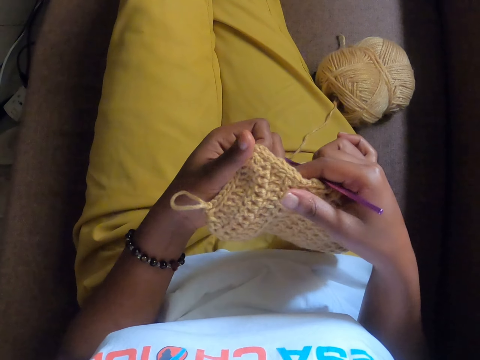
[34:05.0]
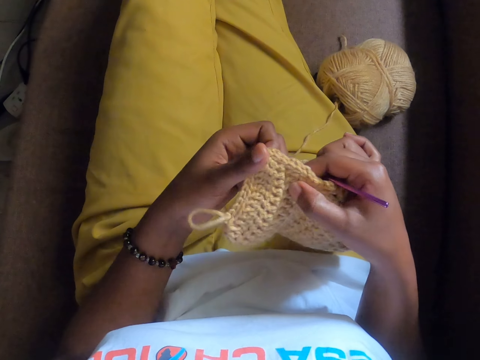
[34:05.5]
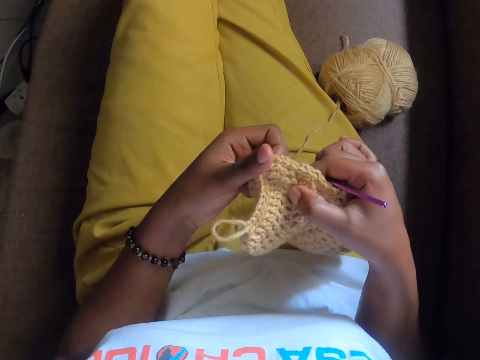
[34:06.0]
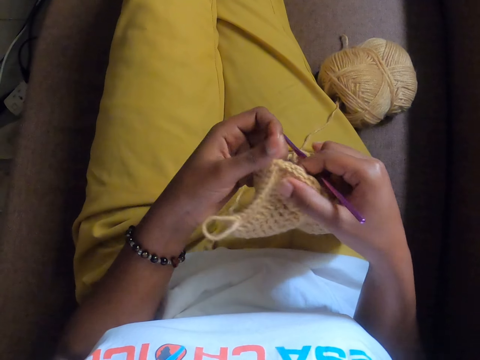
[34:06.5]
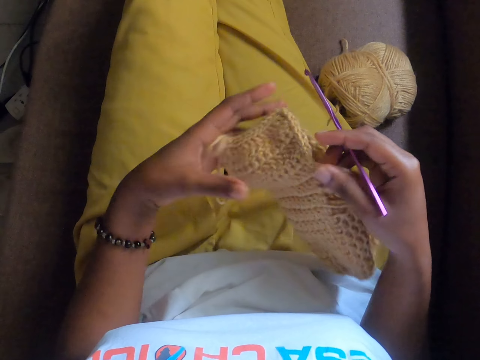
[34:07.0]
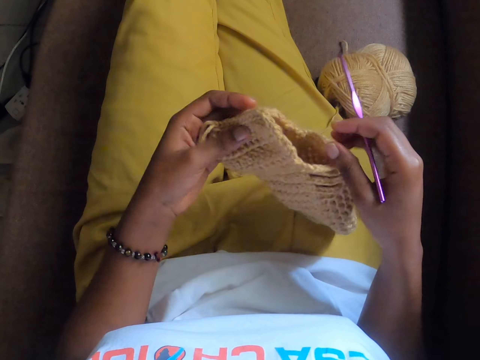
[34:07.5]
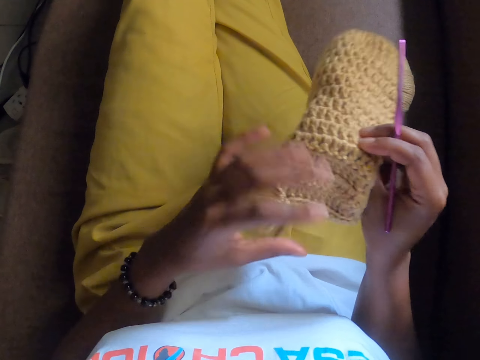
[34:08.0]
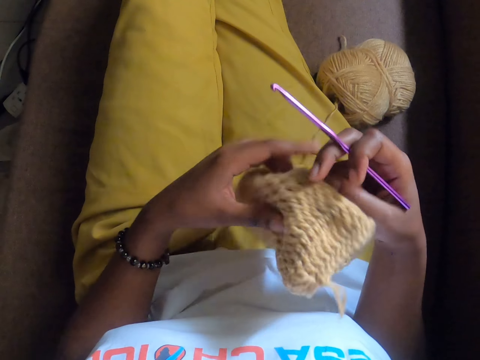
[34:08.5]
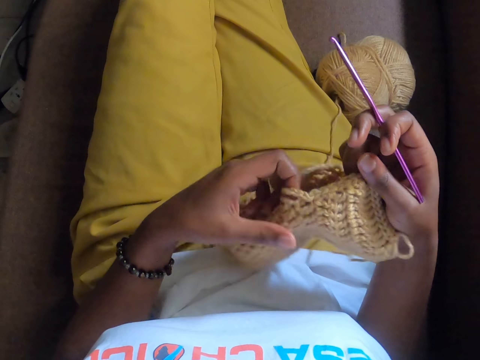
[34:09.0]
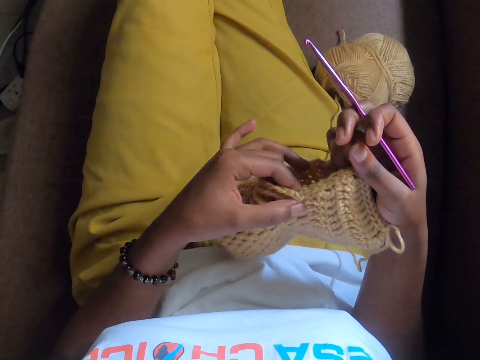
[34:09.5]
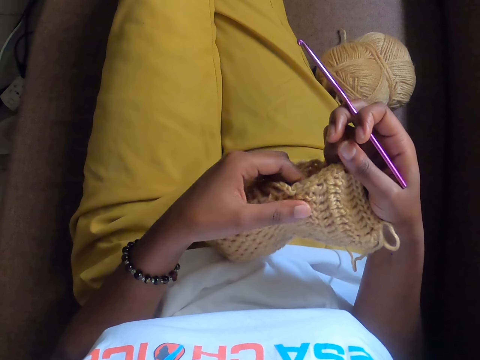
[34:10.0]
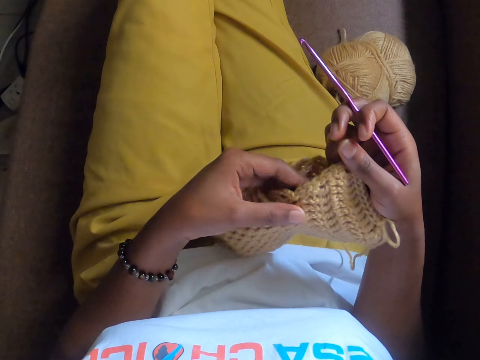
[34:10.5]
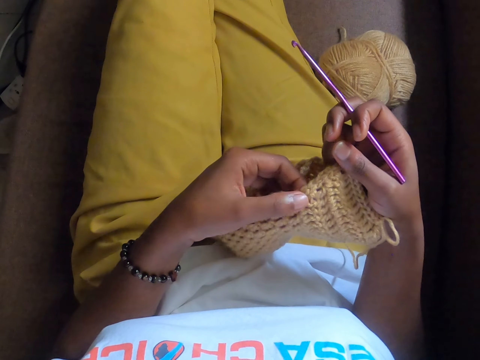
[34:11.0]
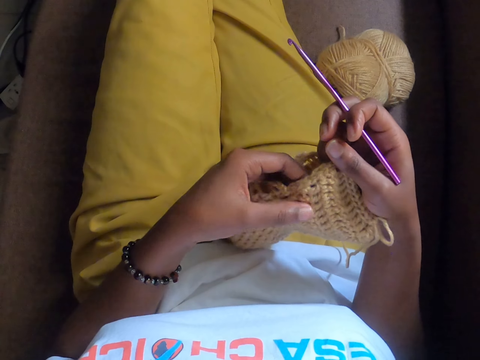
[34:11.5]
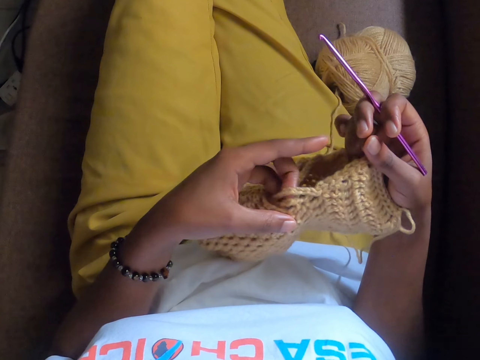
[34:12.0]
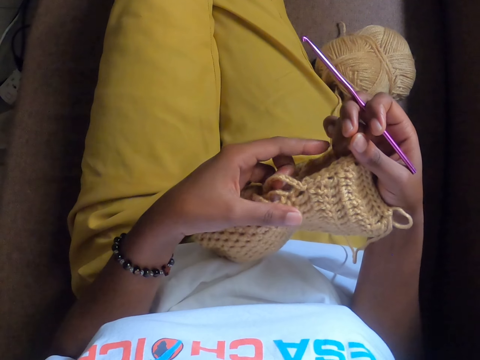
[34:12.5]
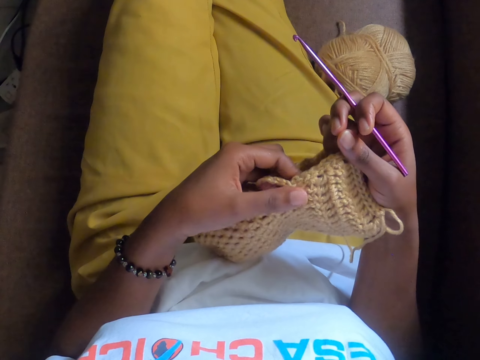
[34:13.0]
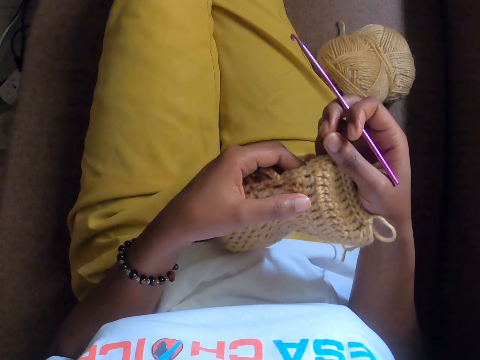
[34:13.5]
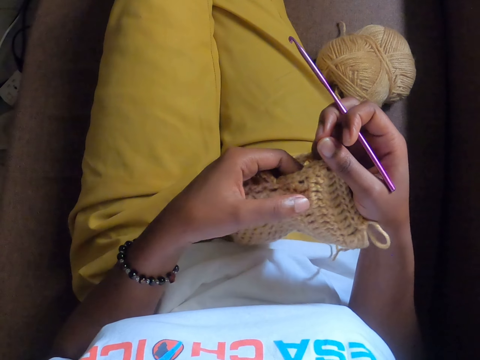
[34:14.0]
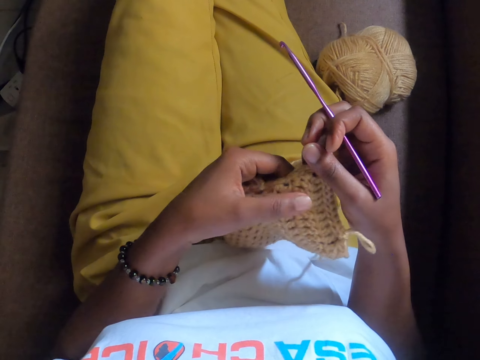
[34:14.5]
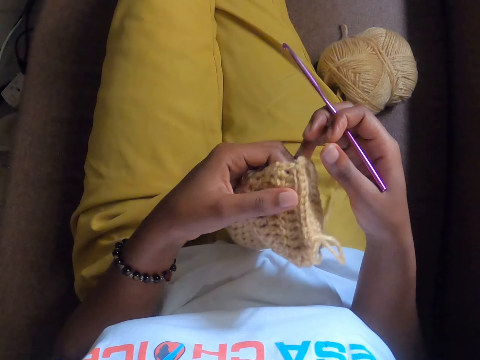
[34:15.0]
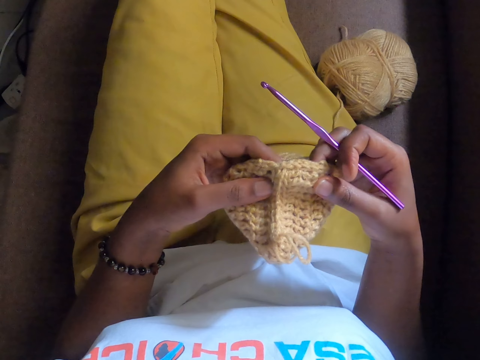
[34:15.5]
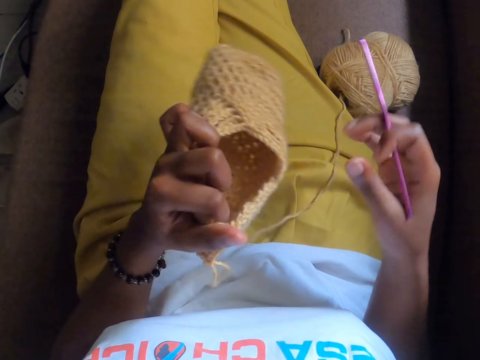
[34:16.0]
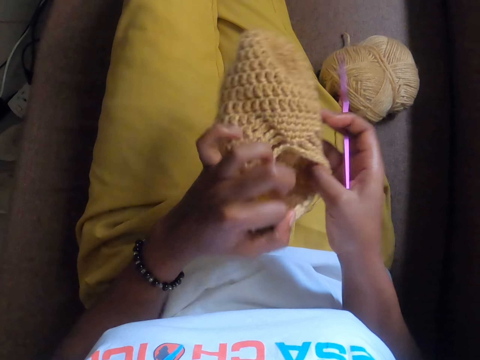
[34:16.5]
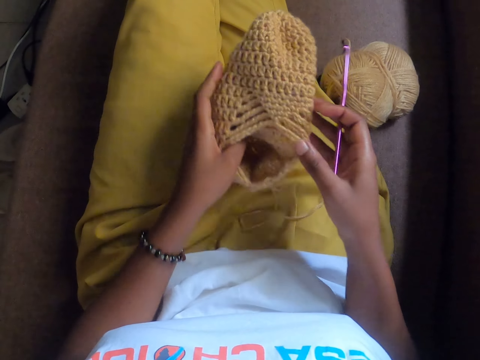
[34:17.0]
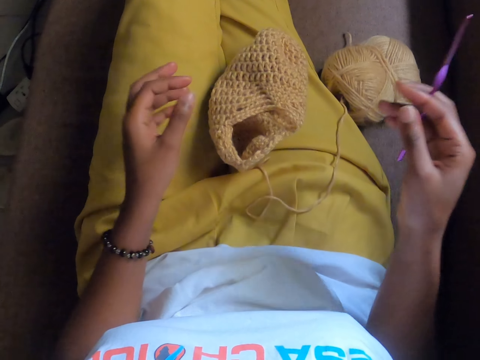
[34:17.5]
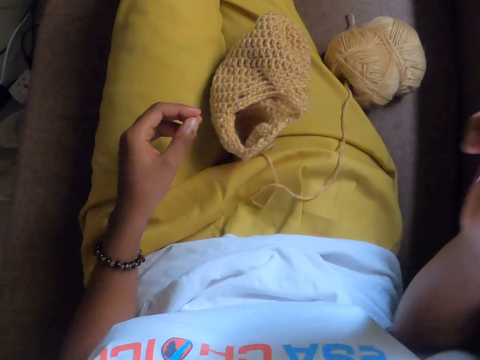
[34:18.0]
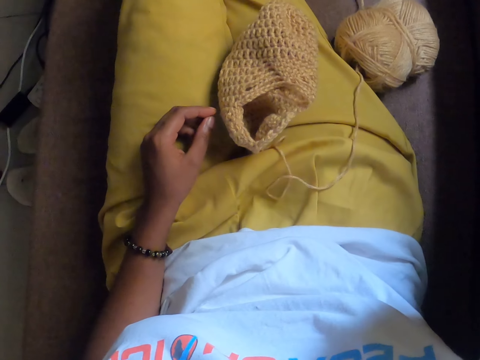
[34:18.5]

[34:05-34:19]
The camera wearer drops the bag or fabric on her lap with her left hand. She raises her right hand.
